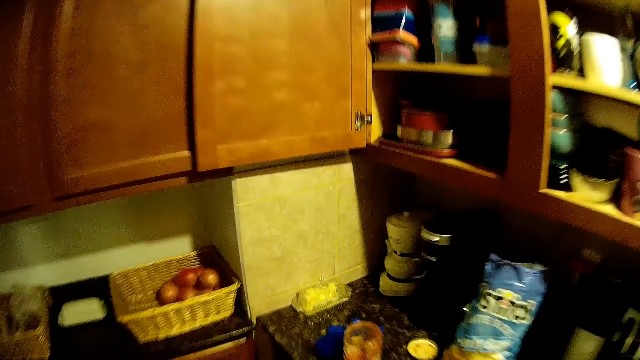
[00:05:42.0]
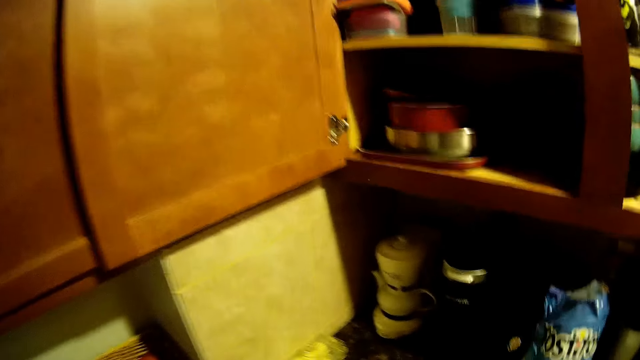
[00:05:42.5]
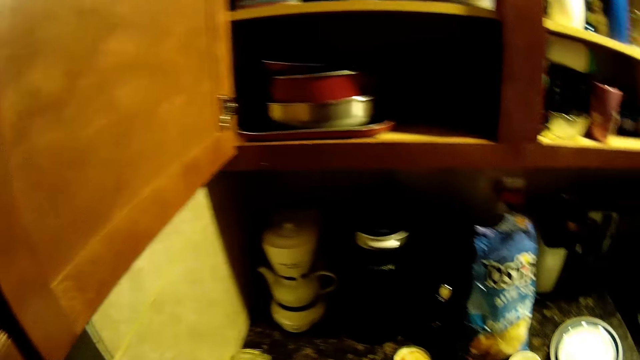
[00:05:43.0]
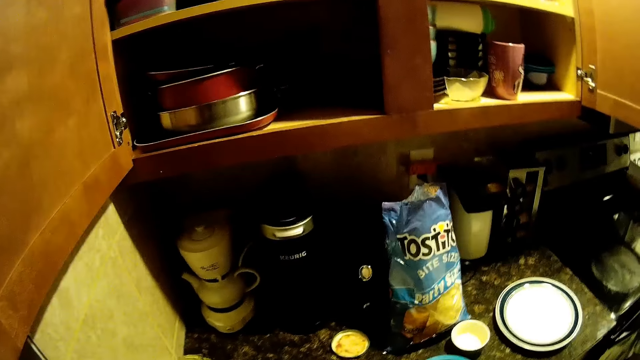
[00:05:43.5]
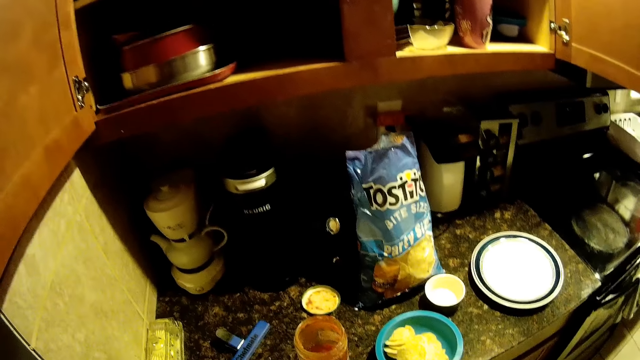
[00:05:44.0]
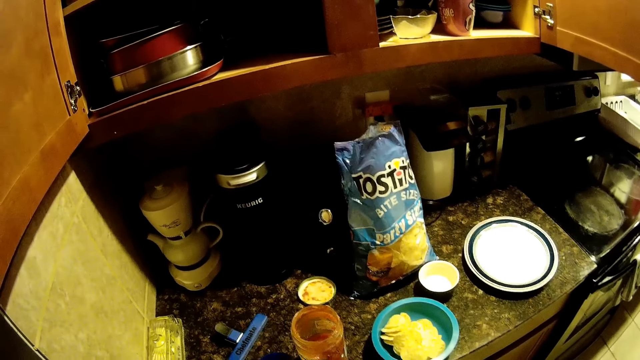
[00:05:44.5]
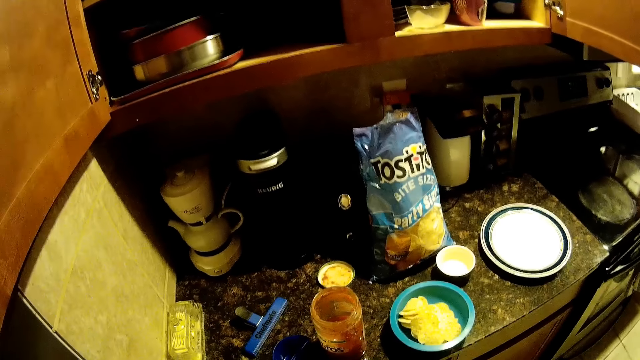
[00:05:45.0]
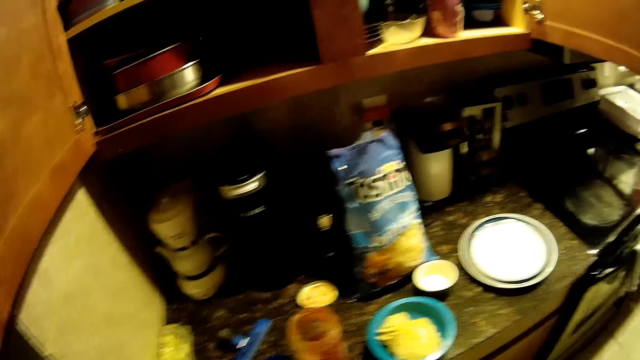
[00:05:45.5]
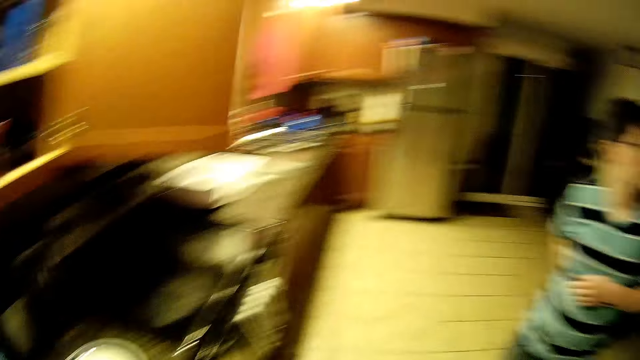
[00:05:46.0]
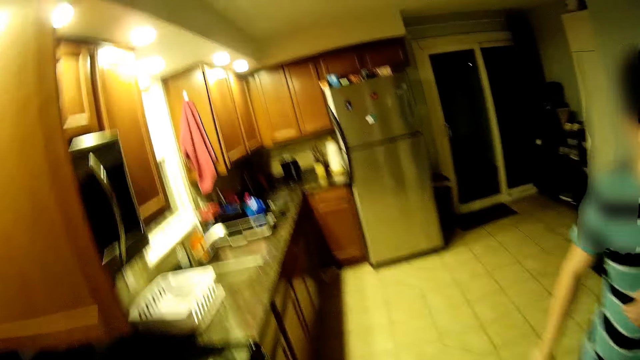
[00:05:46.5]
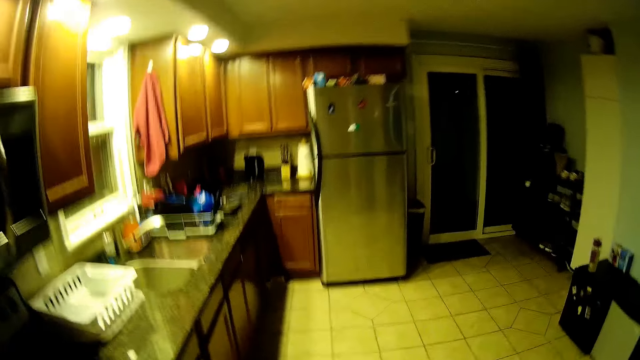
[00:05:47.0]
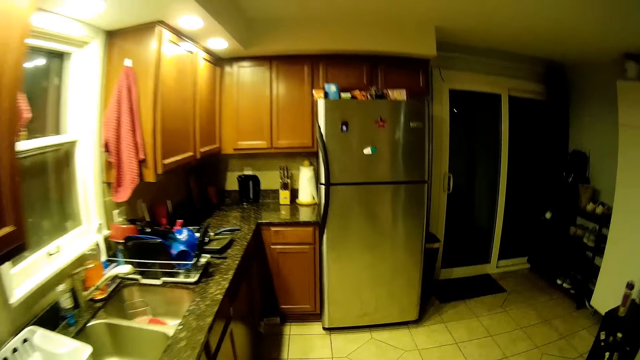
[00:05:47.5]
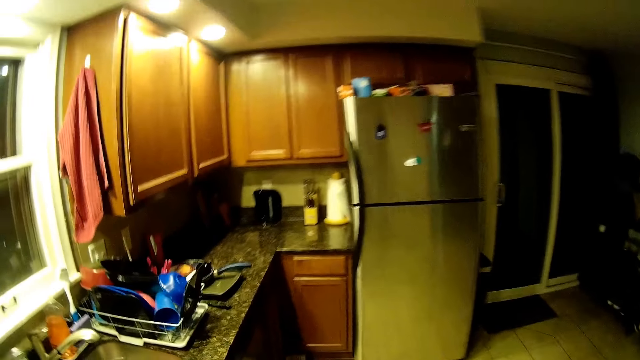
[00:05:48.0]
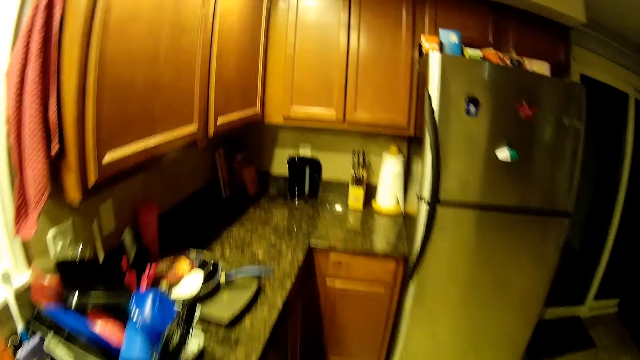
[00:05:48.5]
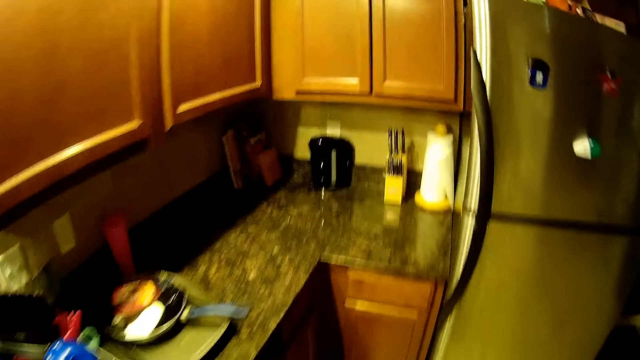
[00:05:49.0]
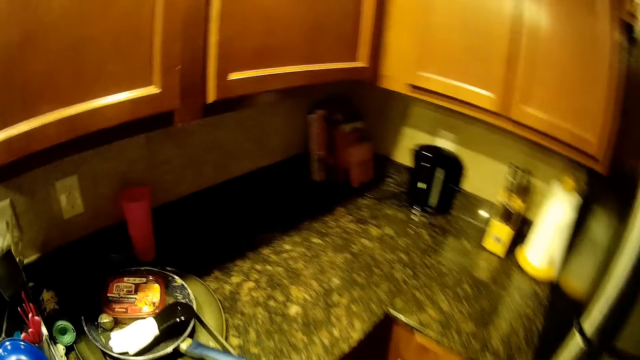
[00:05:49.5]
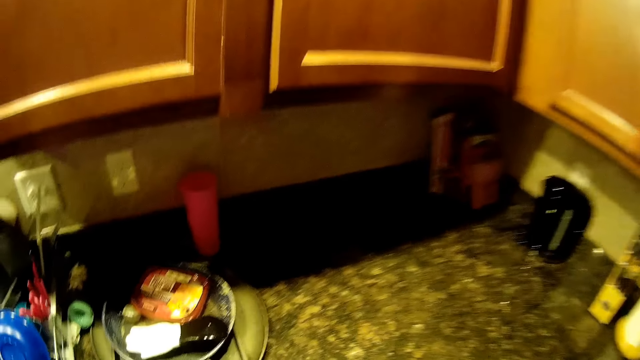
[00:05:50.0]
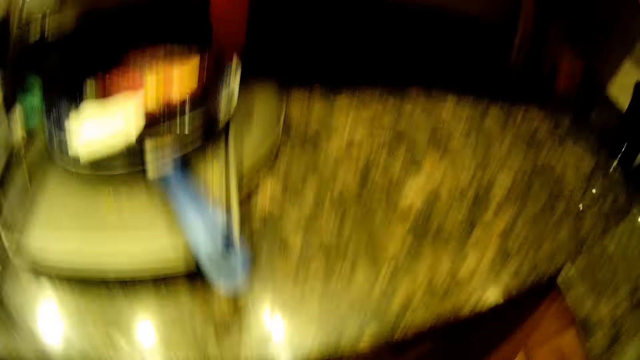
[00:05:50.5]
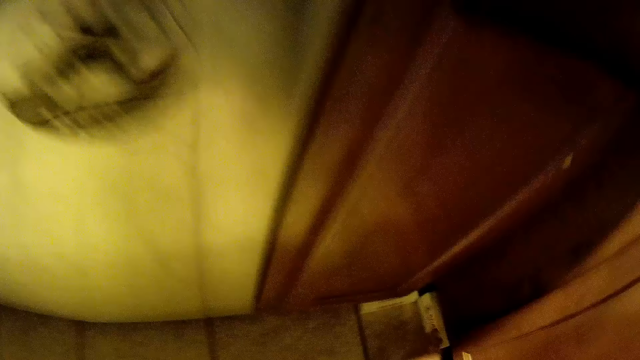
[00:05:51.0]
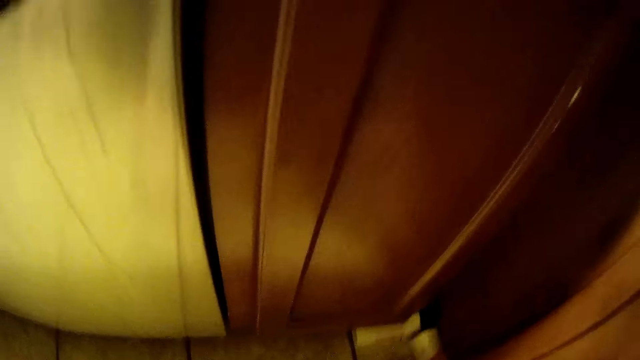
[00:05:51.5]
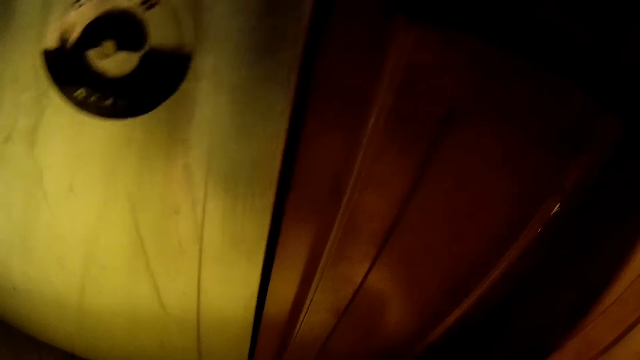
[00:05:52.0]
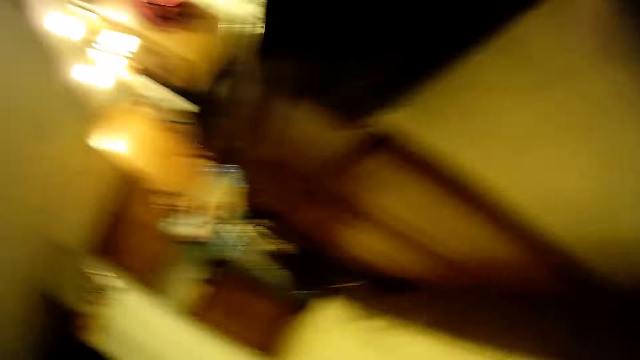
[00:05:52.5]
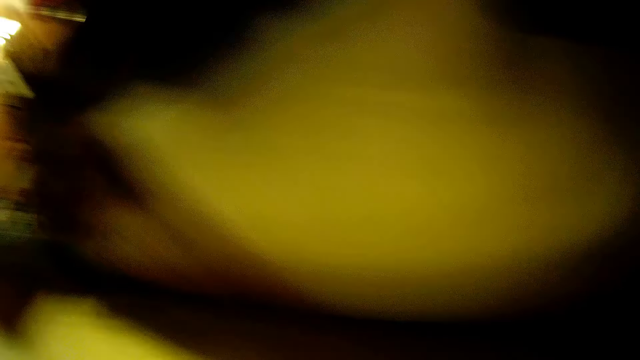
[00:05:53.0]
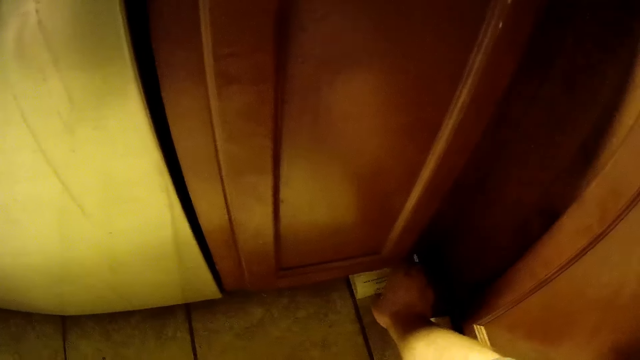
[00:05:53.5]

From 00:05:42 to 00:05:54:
The camera wearer picks and moves something on the floor.

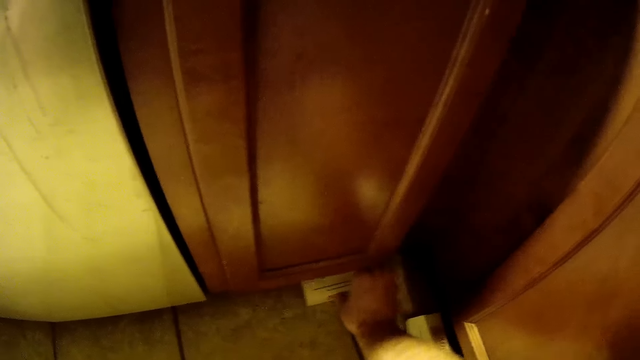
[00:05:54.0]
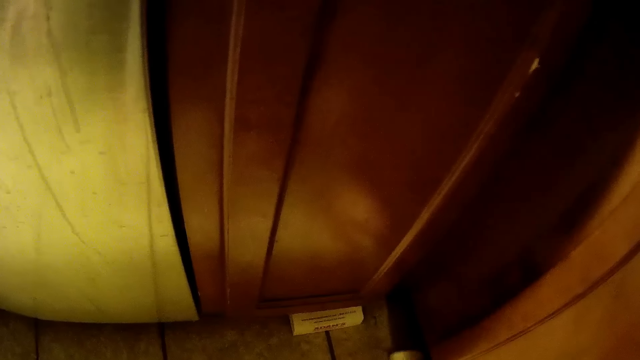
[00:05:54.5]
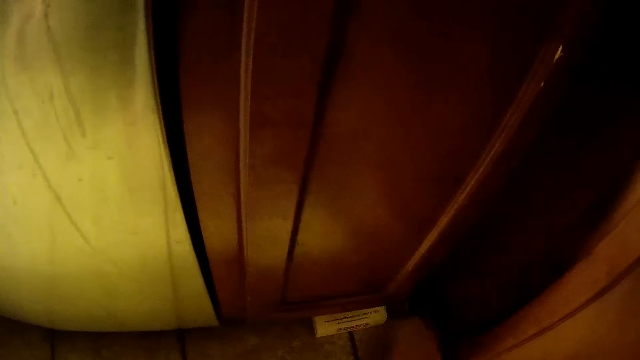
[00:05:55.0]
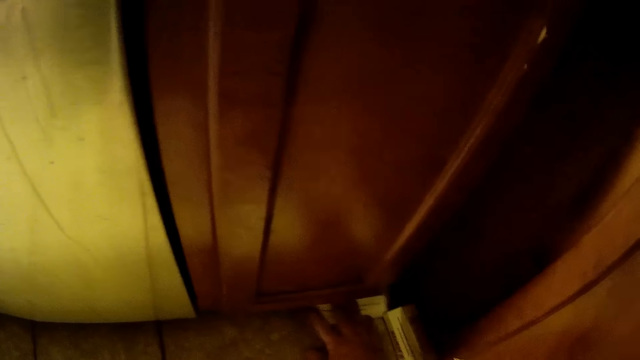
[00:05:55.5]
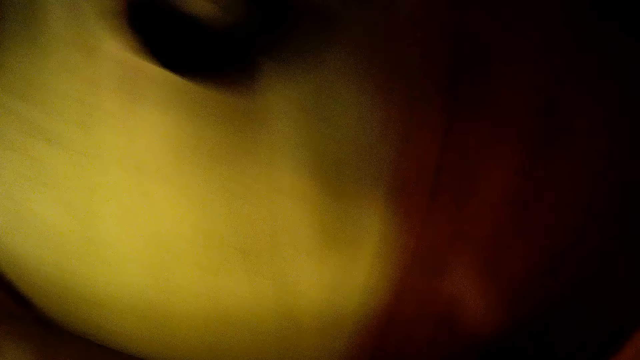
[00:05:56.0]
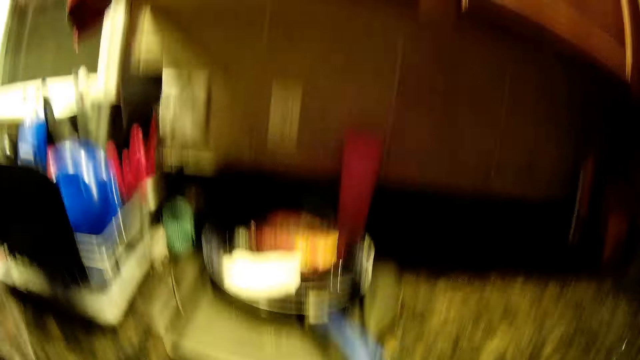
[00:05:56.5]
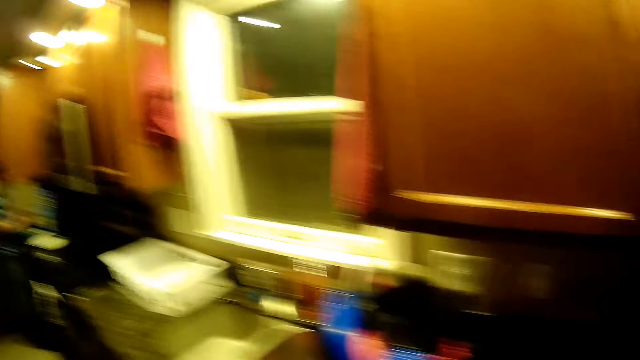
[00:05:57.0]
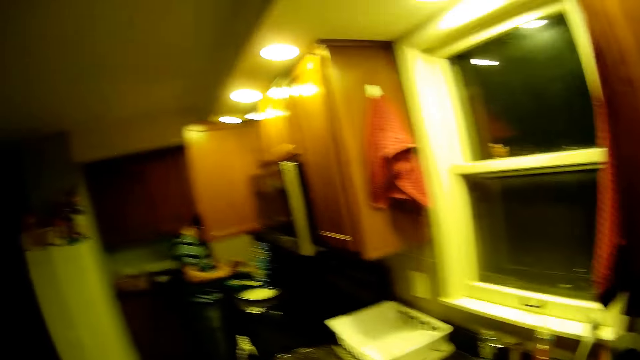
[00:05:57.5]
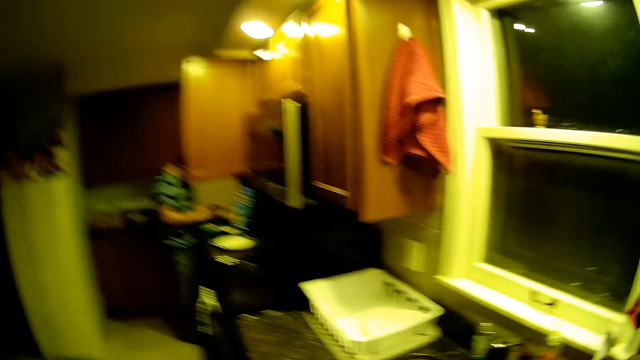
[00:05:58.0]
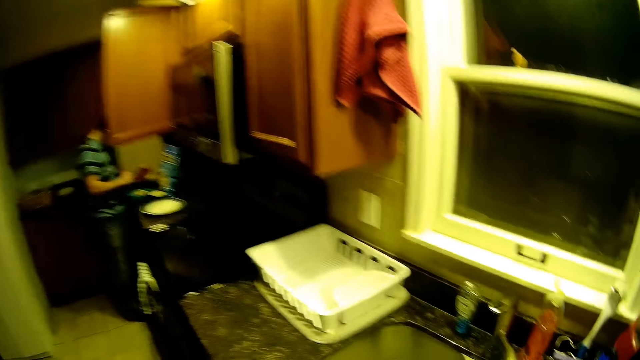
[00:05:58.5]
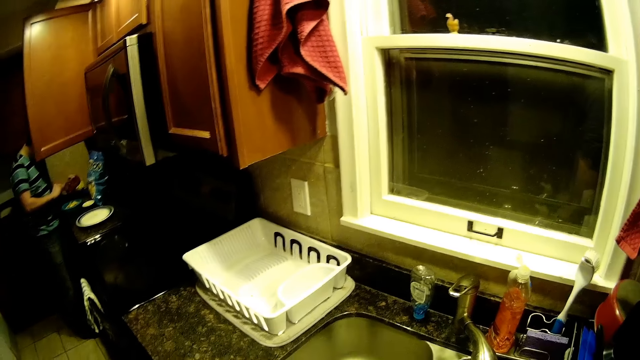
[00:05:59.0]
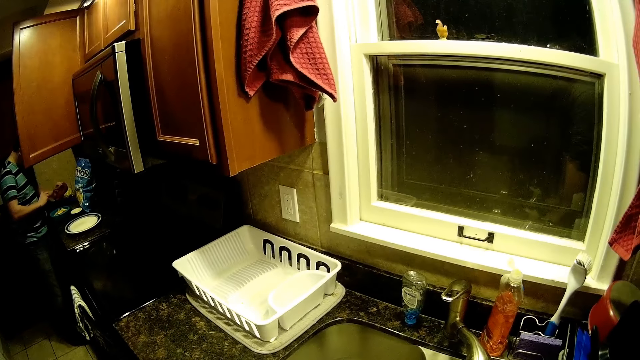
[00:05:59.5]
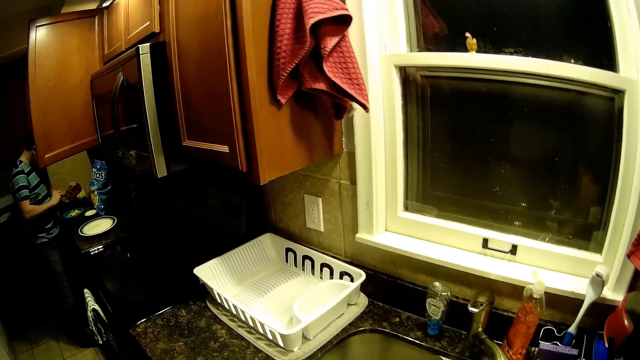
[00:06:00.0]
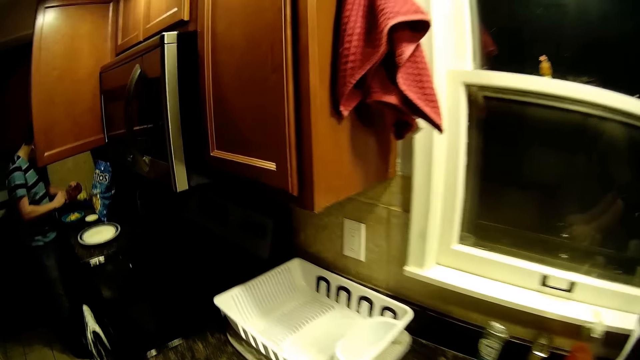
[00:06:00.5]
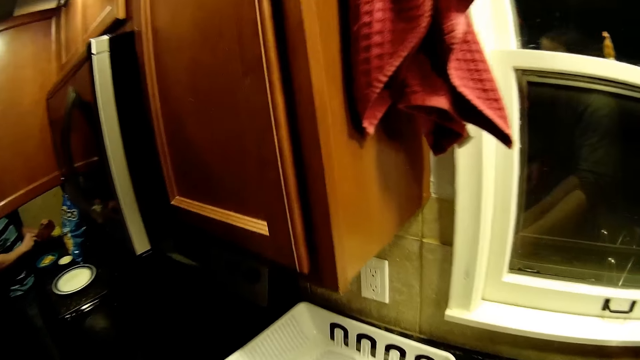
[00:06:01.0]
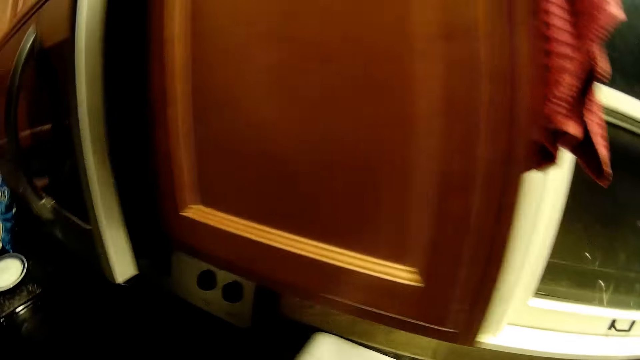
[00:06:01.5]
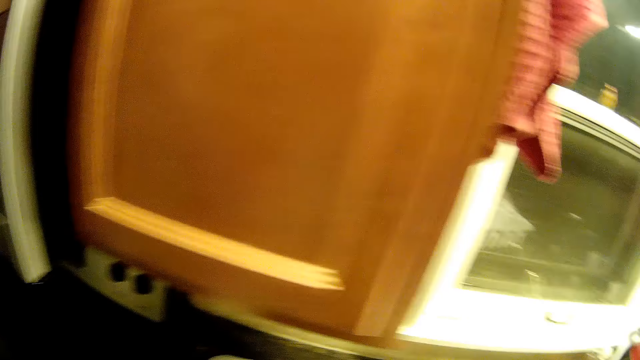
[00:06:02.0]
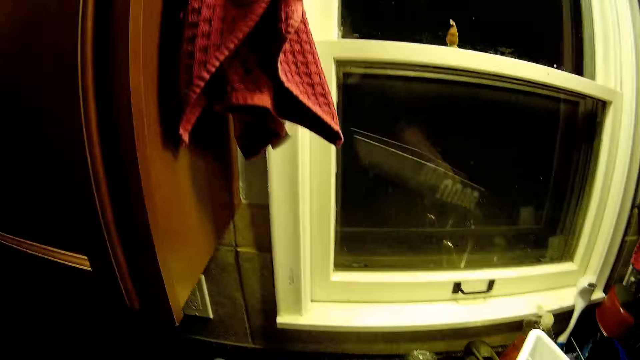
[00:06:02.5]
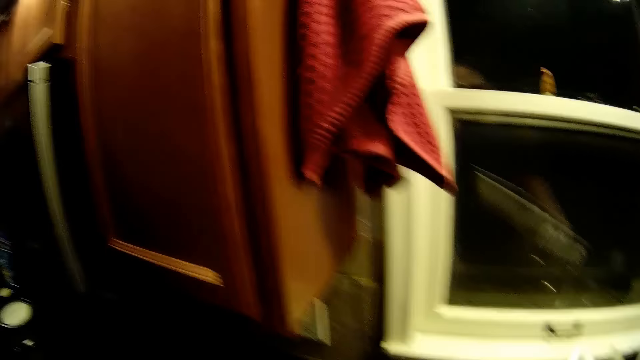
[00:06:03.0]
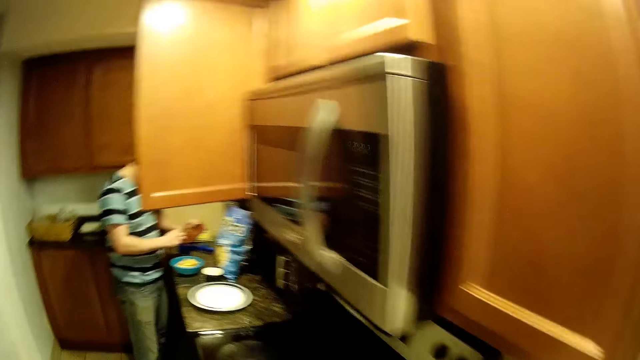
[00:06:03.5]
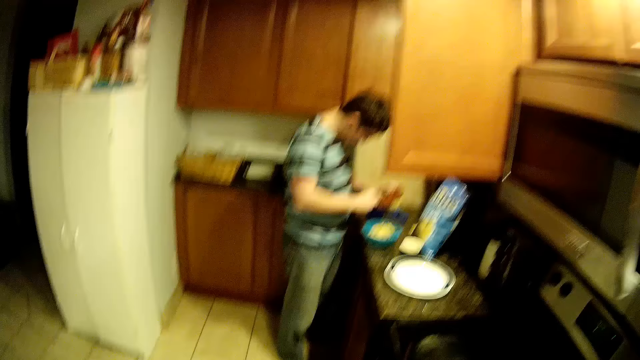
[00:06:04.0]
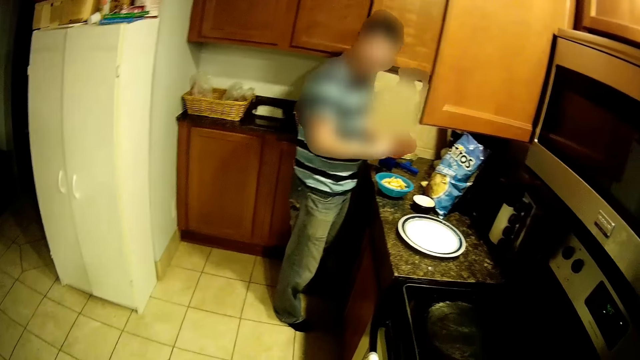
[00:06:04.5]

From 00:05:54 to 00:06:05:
The camera wearer pushes something. They walk around the house. A man transfers food in a bowl with a spoon. The camera wearer picks up a tray.
